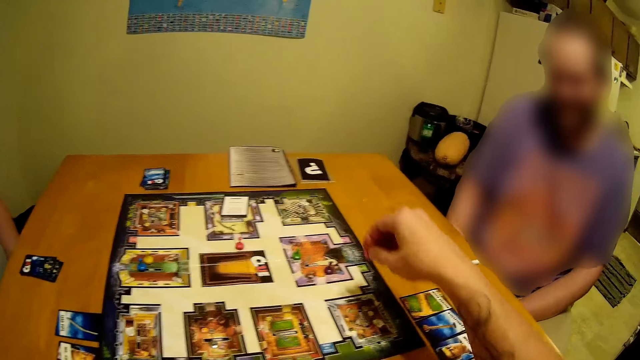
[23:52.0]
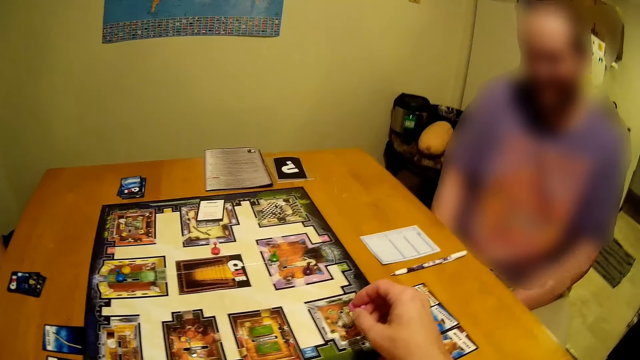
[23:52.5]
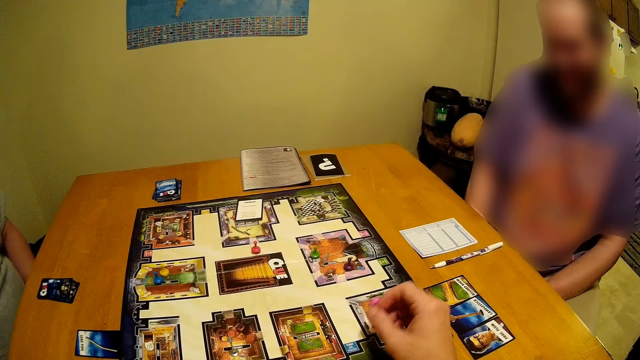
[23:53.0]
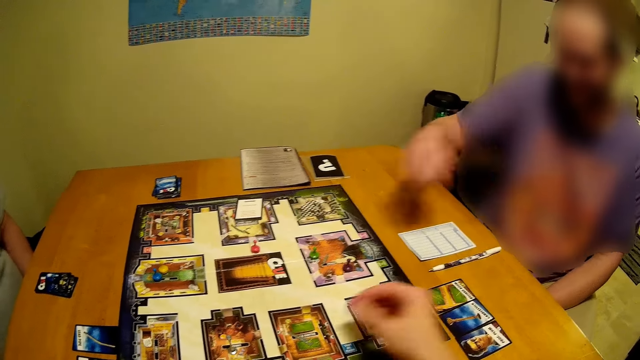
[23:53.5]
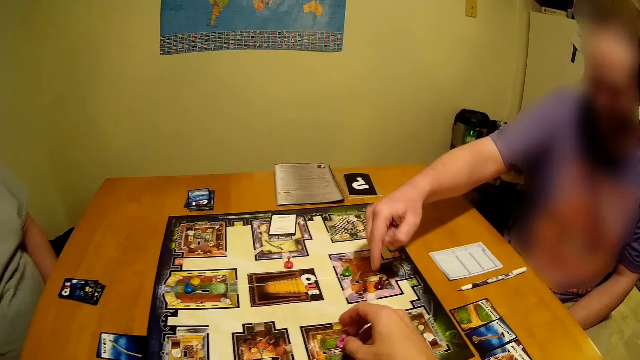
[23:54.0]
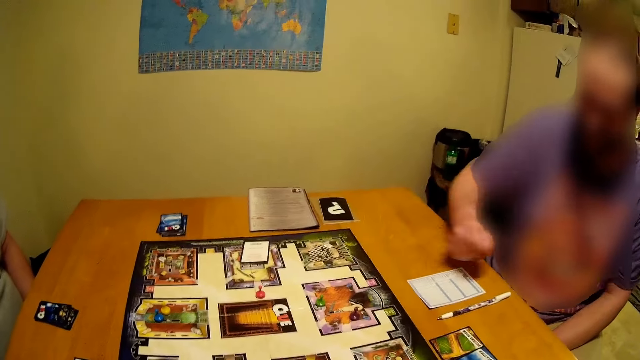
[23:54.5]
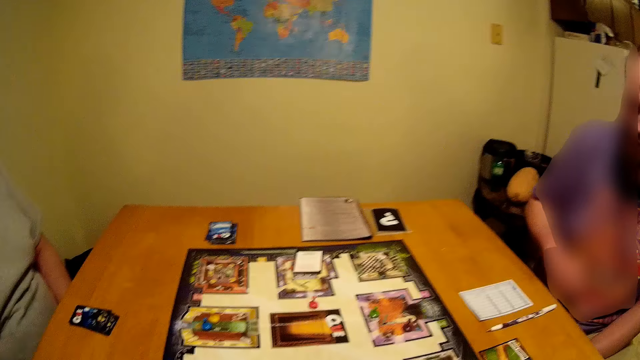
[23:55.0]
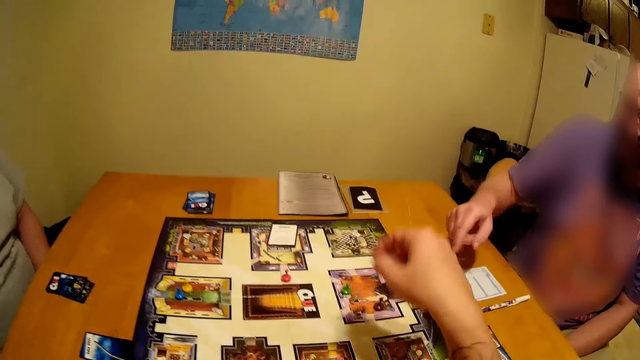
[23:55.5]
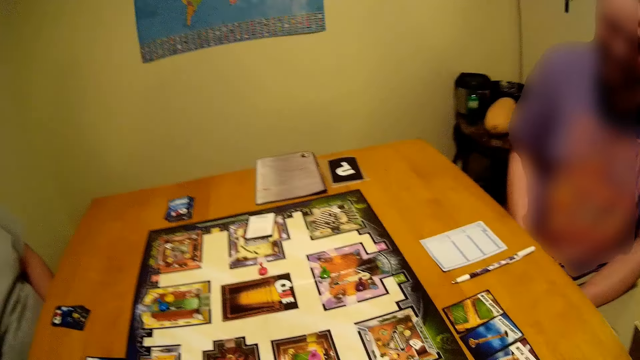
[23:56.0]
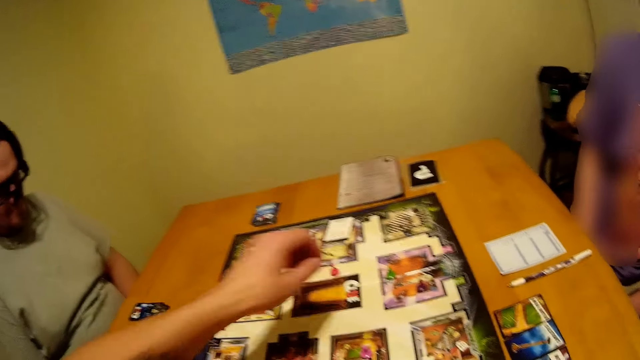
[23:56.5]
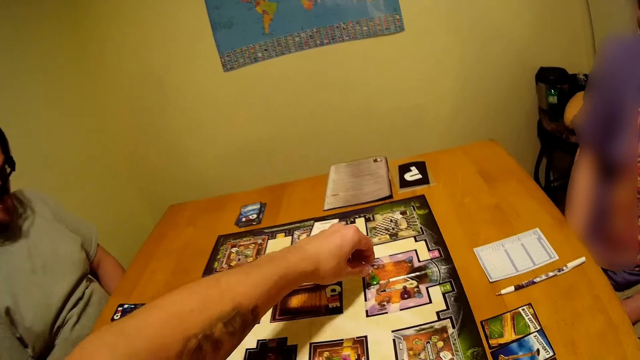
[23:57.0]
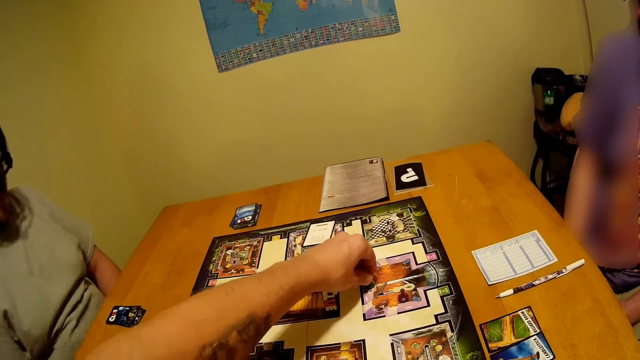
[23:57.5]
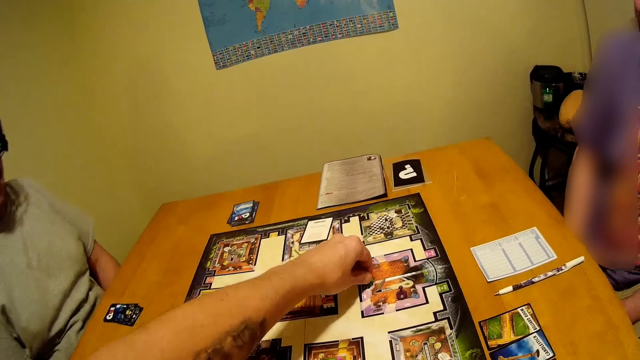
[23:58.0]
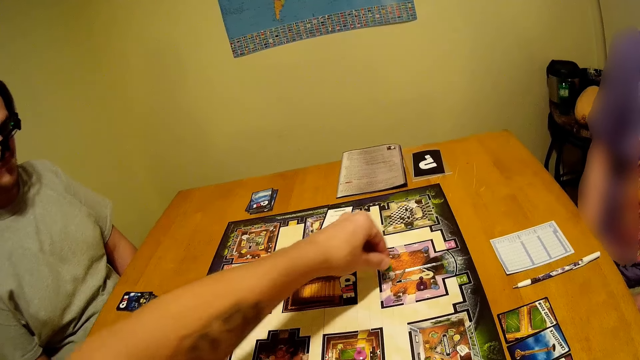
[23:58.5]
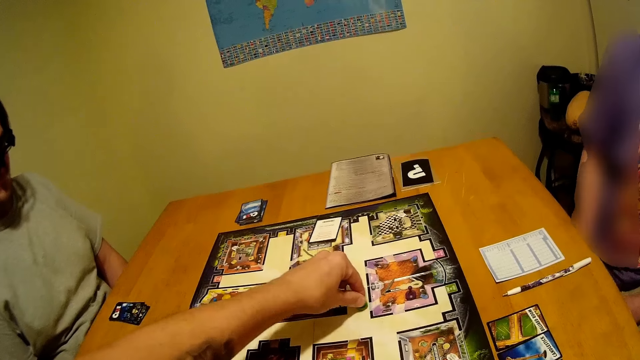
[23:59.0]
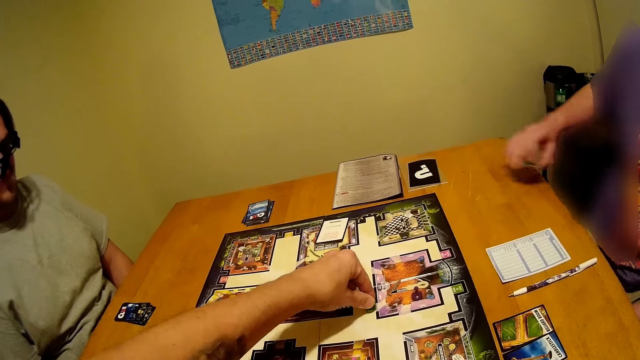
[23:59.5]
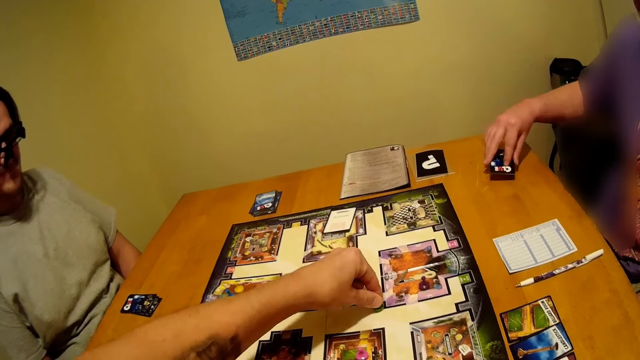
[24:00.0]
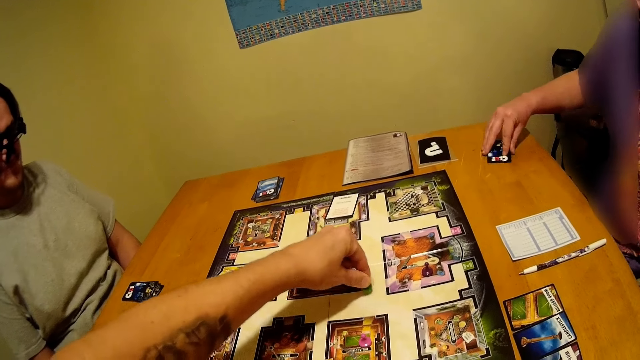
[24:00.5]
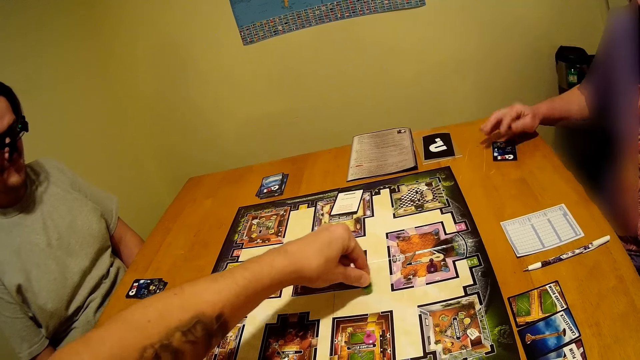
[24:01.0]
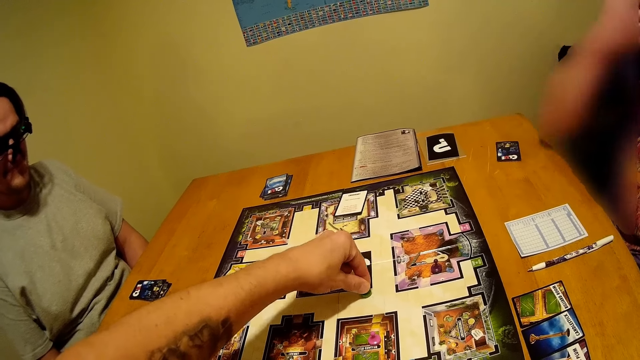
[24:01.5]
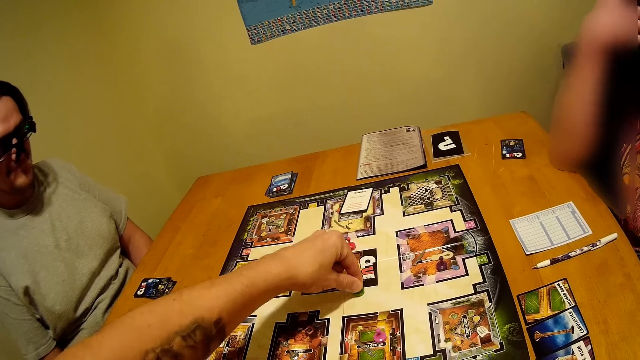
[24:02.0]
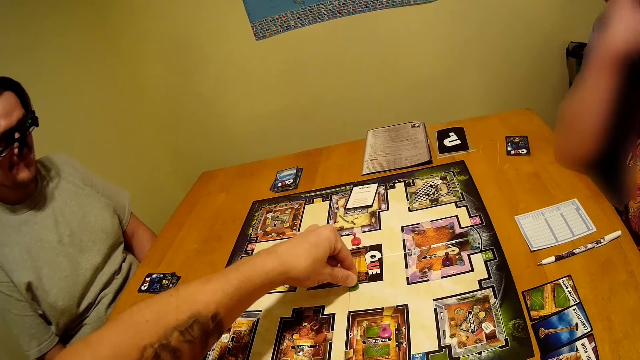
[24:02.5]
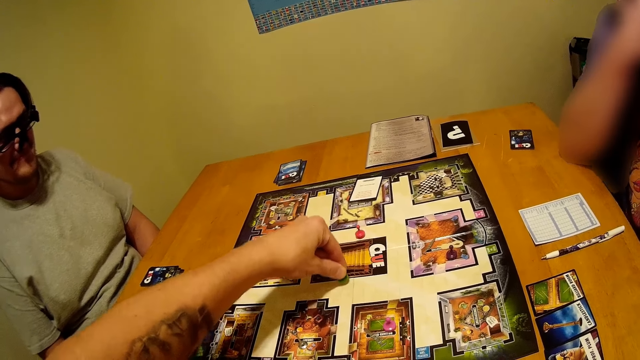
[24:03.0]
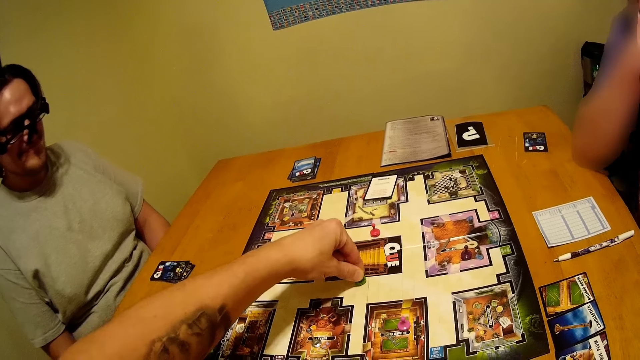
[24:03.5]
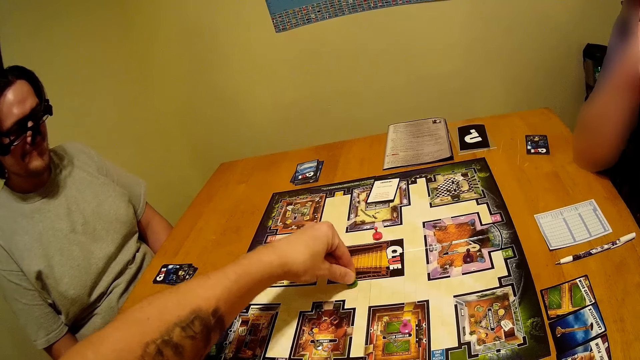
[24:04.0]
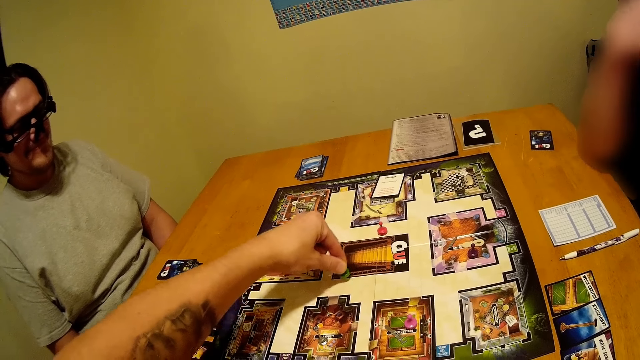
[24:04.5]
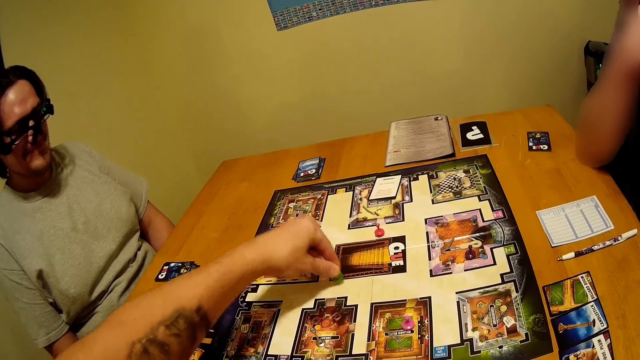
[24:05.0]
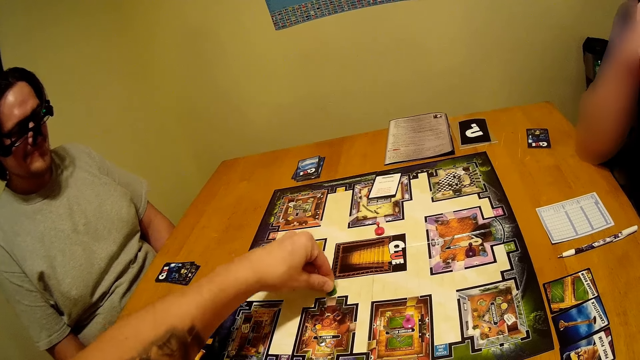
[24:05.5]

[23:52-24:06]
The camera wearer moves his hand. A man points at the board. The camera wearer moves his hand and moves the token. The man places a card on the table and holds the cards.

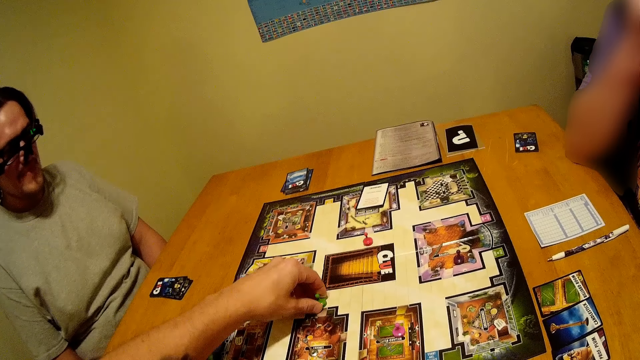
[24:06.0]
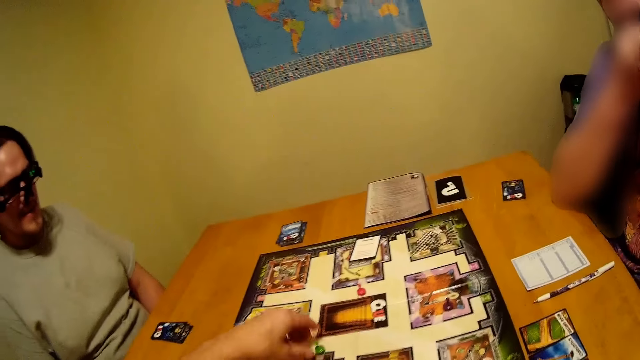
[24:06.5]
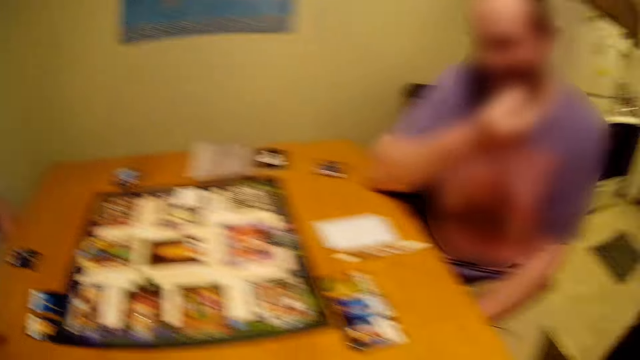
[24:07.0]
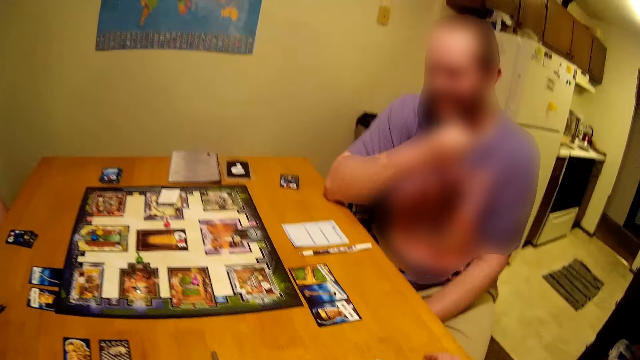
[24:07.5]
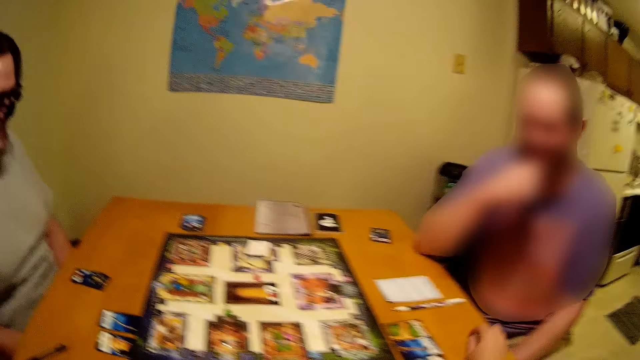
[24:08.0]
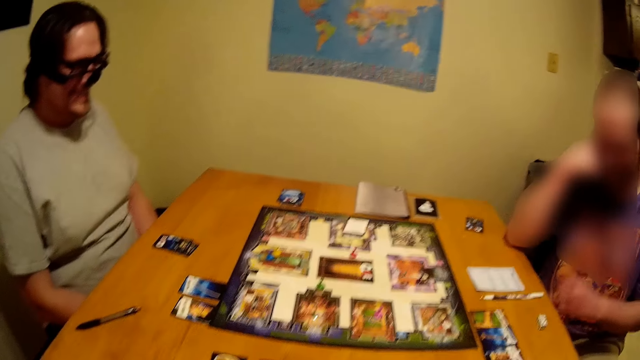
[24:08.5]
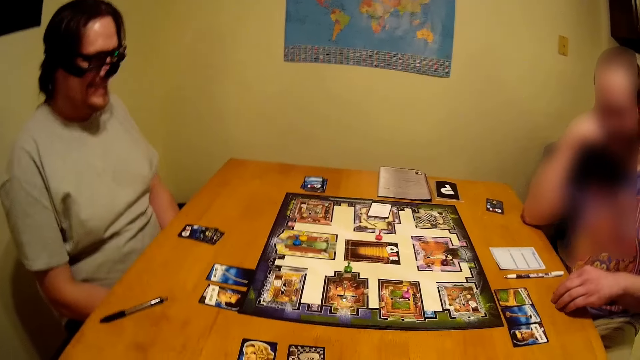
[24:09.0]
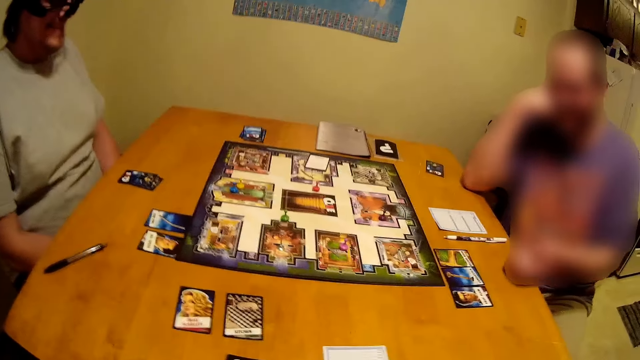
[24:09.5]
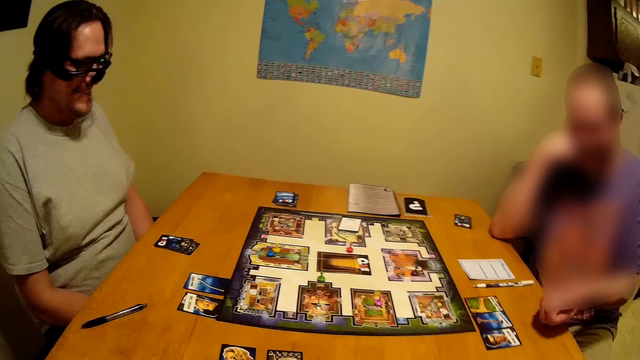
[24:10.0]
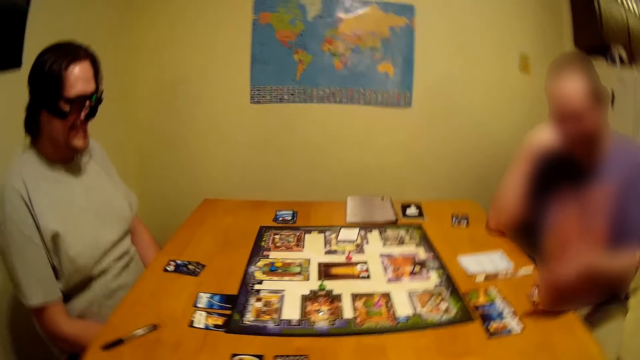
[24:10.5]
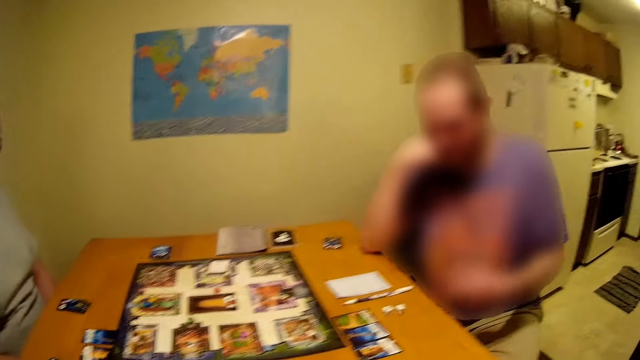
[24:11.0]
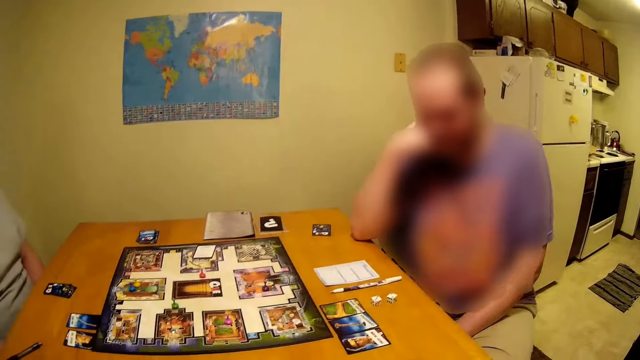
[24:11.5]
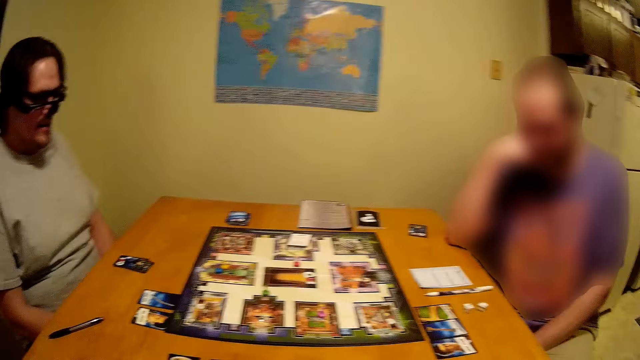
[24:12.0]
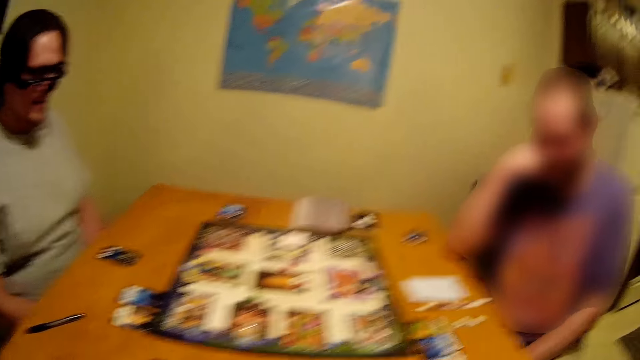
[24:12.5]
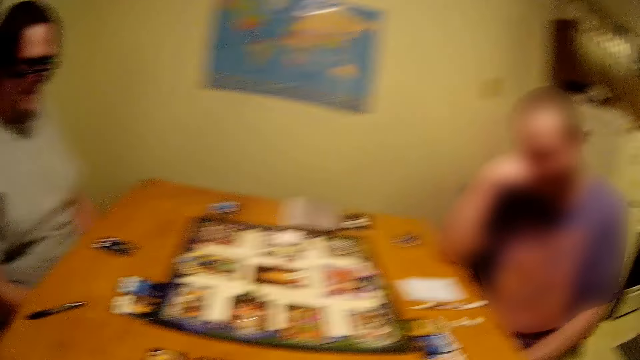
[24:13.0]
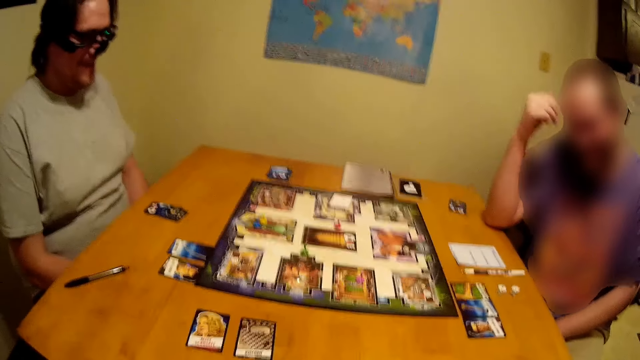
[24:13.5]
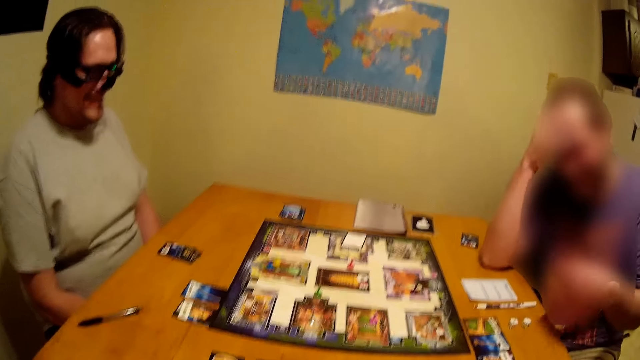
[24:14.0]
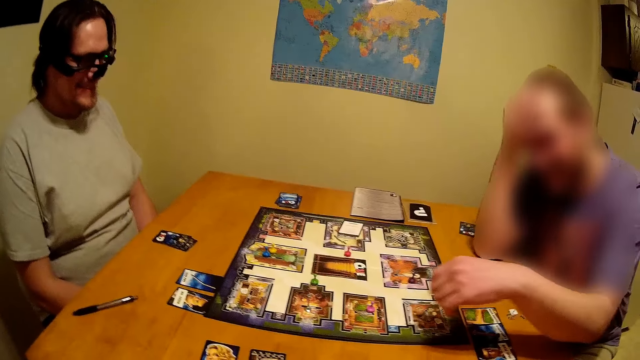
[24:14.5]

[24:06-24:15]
The man picks up the dice on the table, shakes the dice and rolls the dice on the table. He moves his hand.
